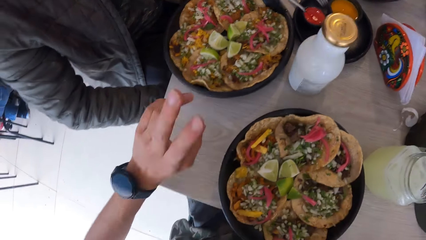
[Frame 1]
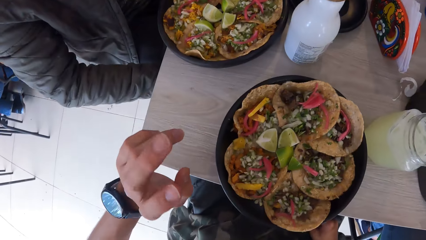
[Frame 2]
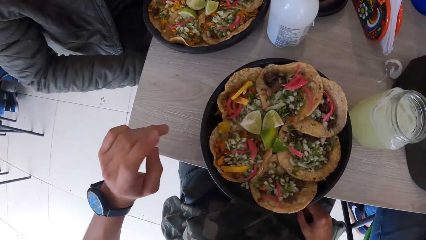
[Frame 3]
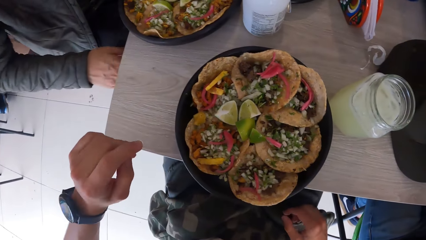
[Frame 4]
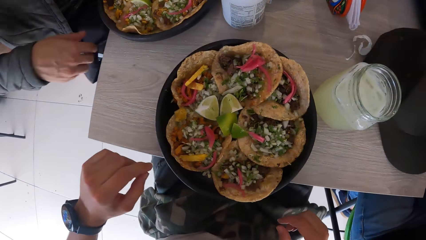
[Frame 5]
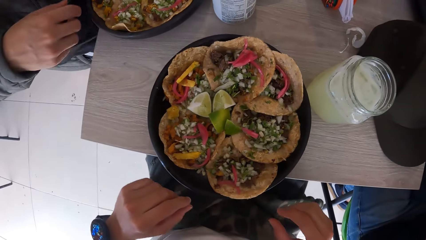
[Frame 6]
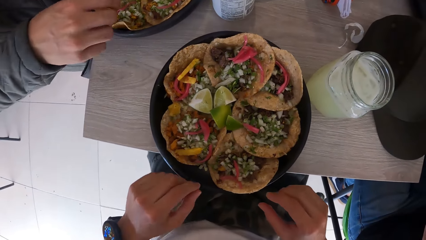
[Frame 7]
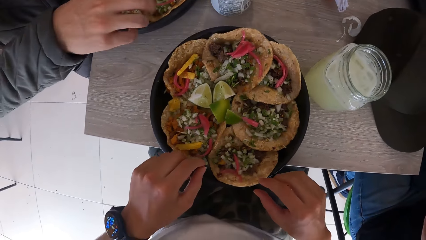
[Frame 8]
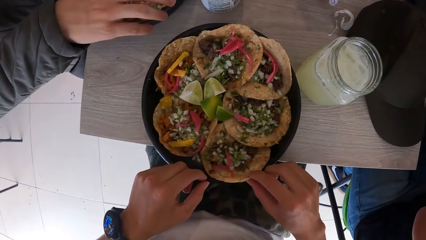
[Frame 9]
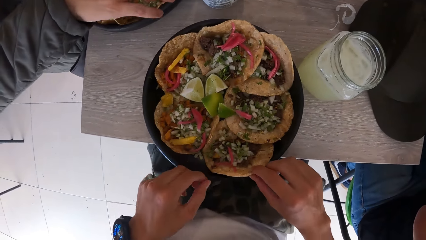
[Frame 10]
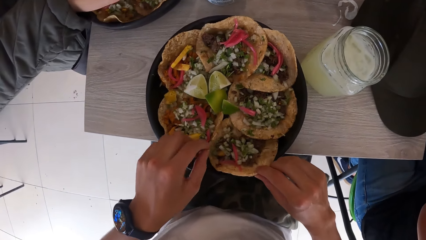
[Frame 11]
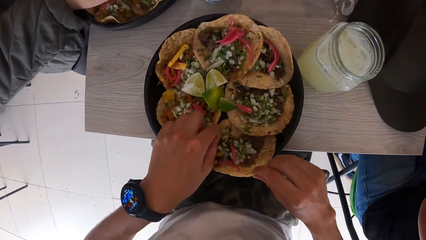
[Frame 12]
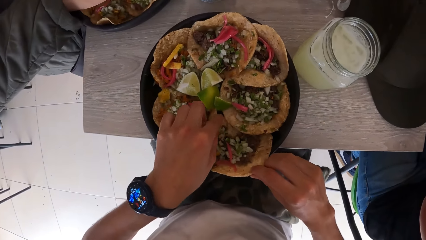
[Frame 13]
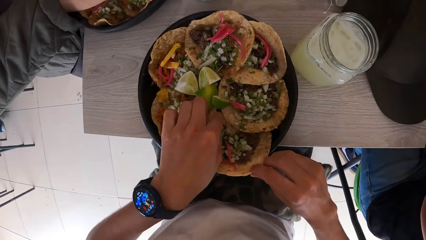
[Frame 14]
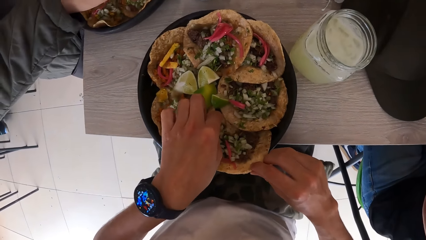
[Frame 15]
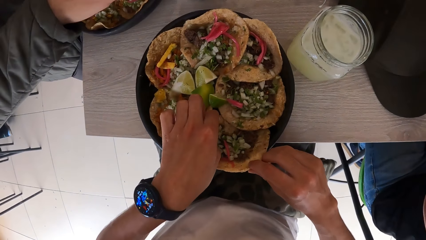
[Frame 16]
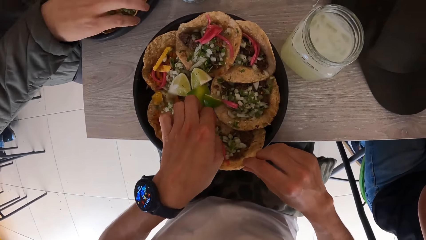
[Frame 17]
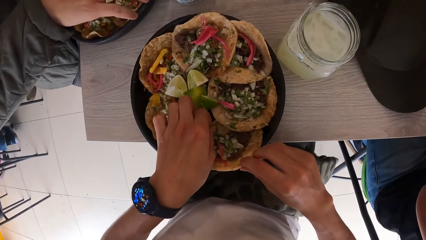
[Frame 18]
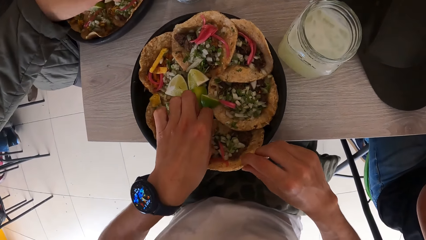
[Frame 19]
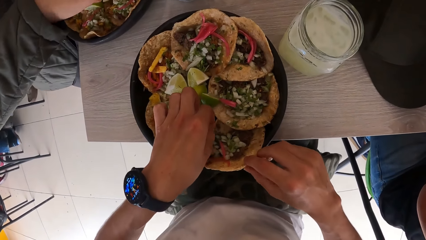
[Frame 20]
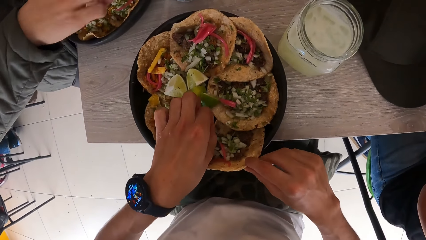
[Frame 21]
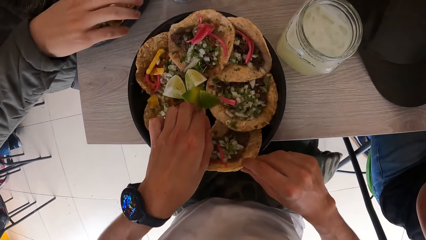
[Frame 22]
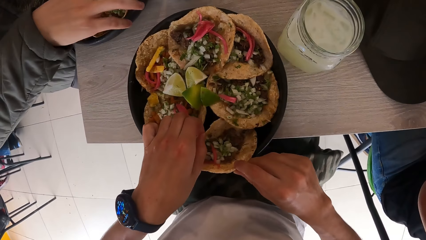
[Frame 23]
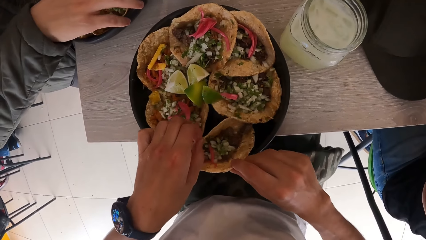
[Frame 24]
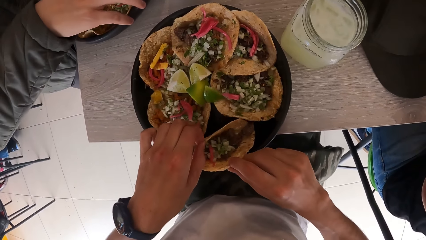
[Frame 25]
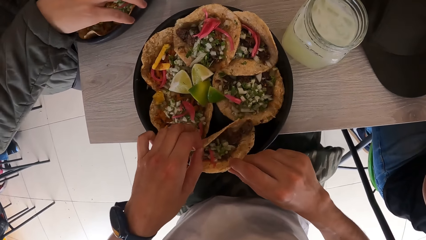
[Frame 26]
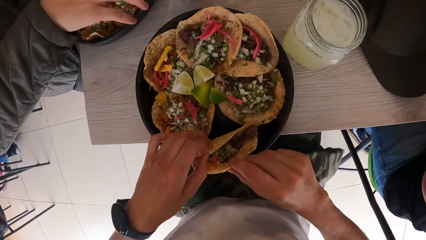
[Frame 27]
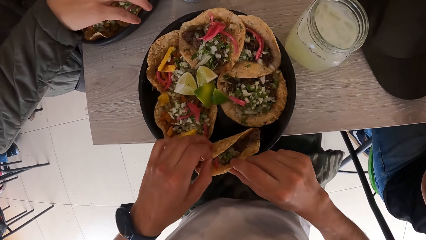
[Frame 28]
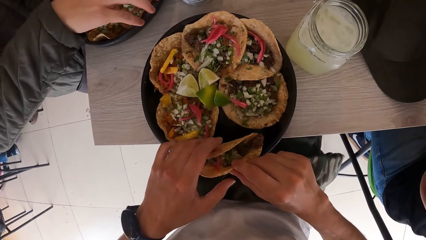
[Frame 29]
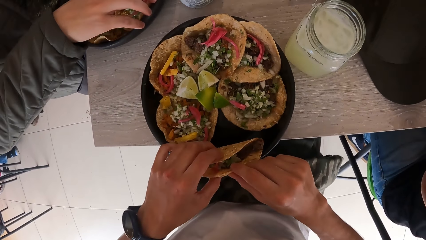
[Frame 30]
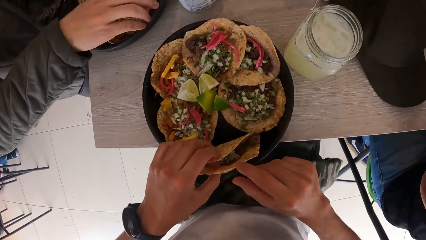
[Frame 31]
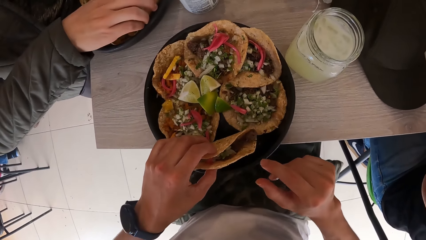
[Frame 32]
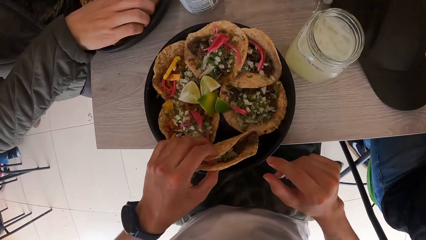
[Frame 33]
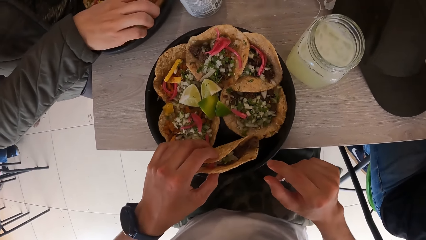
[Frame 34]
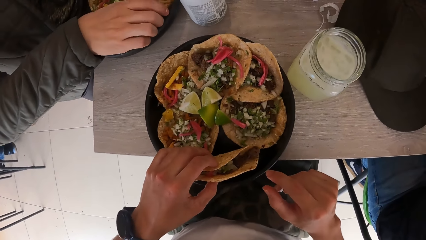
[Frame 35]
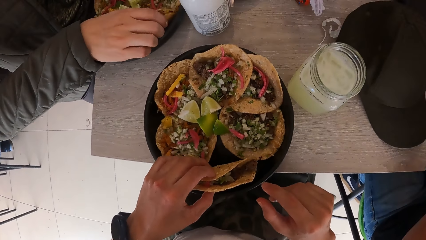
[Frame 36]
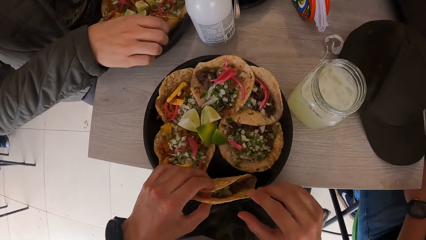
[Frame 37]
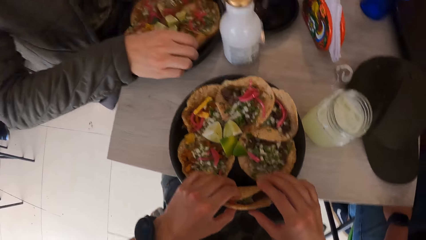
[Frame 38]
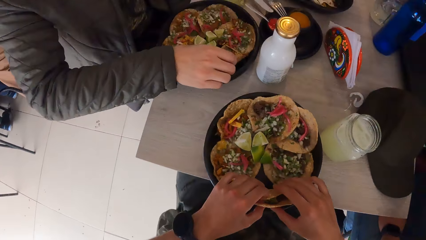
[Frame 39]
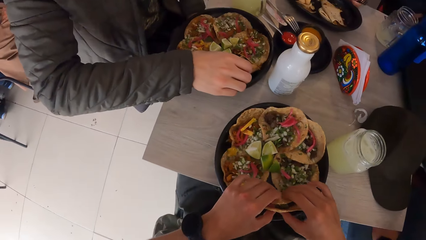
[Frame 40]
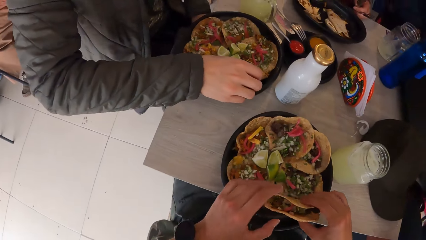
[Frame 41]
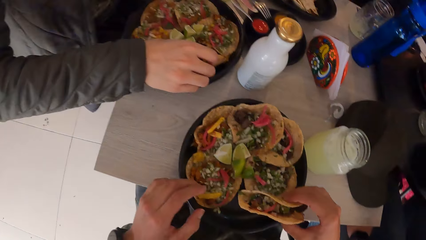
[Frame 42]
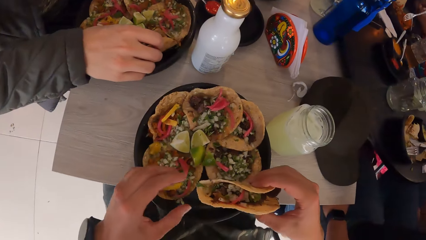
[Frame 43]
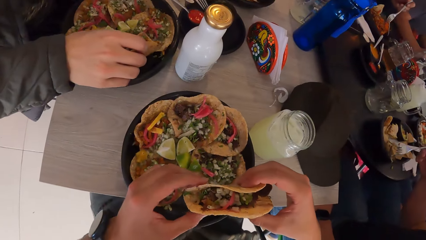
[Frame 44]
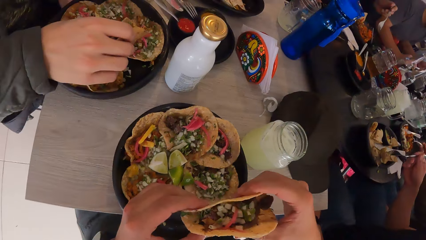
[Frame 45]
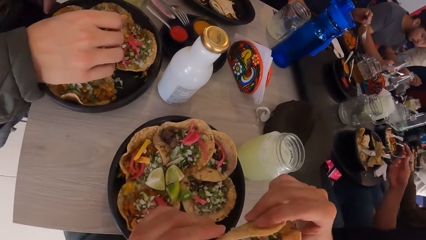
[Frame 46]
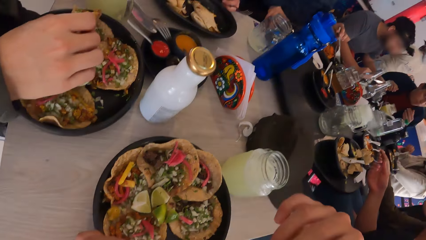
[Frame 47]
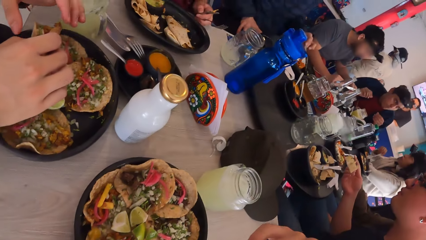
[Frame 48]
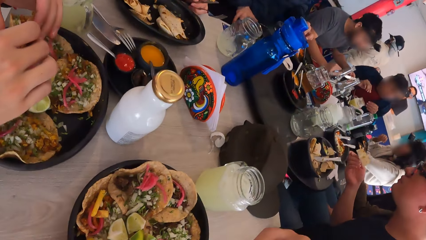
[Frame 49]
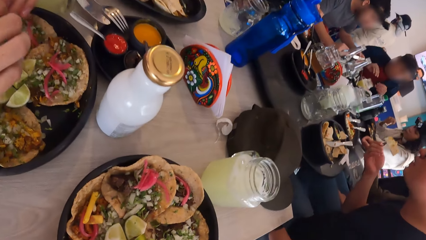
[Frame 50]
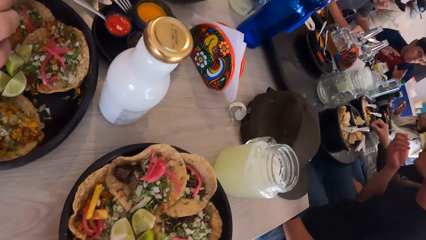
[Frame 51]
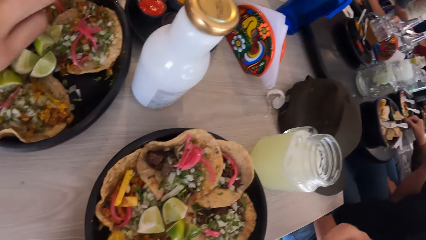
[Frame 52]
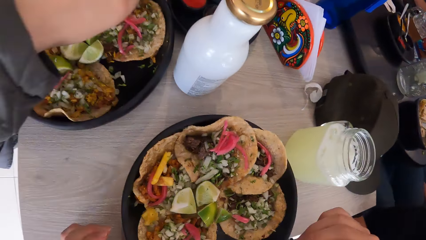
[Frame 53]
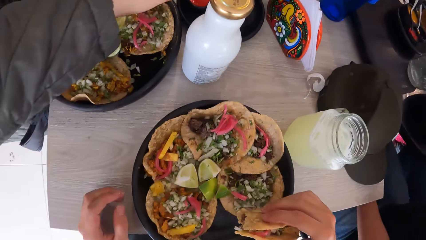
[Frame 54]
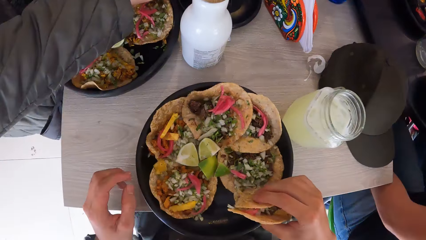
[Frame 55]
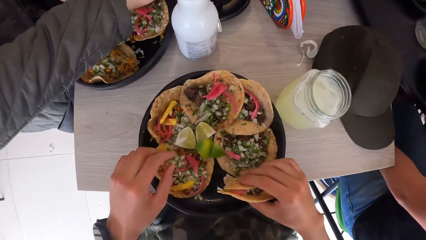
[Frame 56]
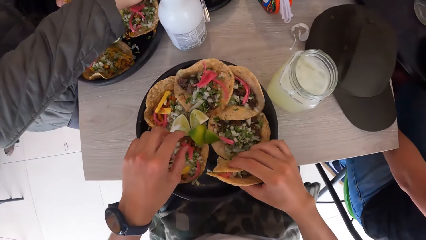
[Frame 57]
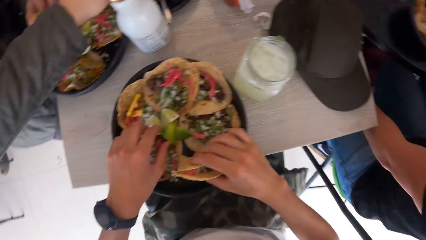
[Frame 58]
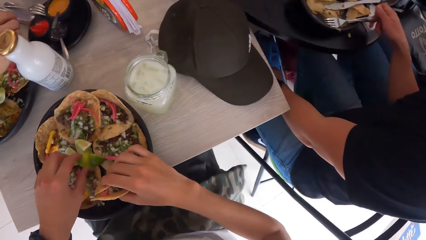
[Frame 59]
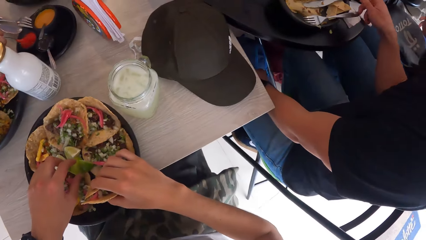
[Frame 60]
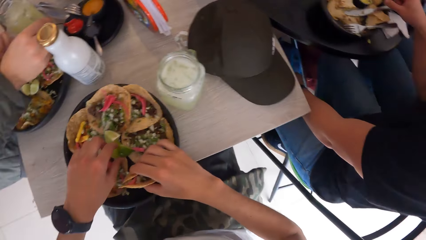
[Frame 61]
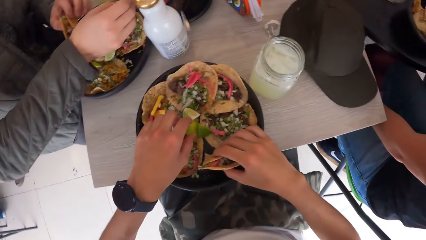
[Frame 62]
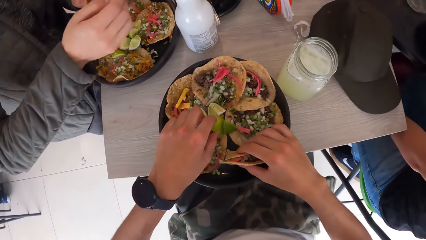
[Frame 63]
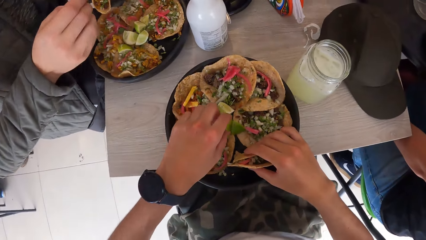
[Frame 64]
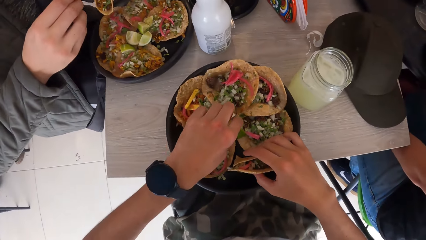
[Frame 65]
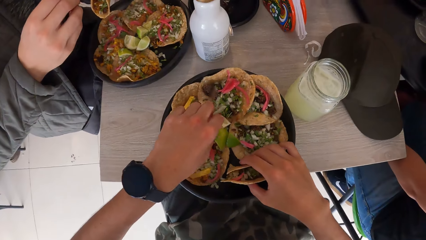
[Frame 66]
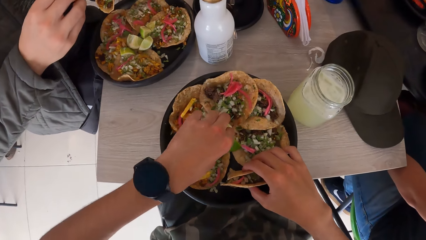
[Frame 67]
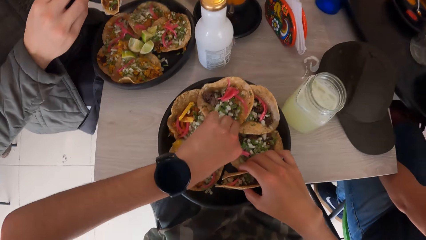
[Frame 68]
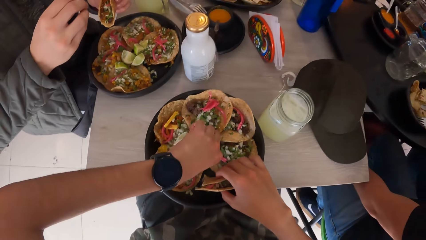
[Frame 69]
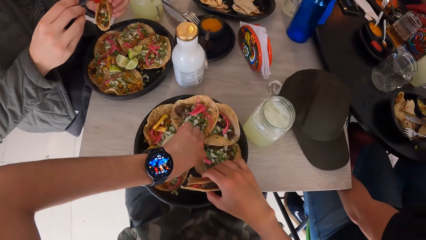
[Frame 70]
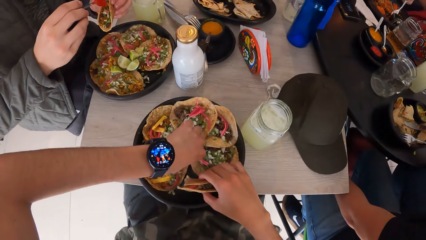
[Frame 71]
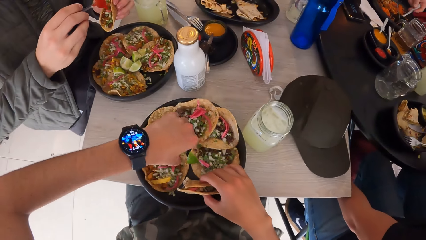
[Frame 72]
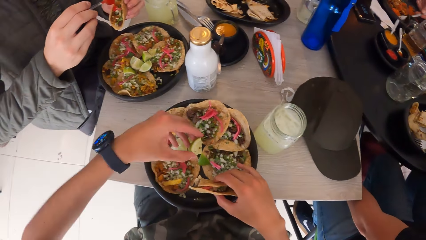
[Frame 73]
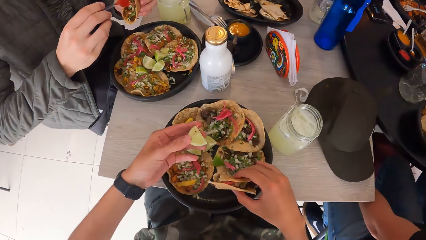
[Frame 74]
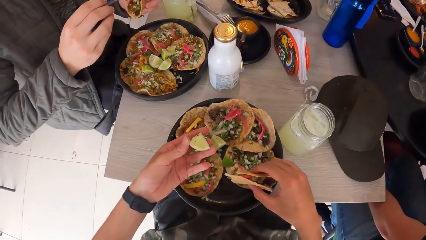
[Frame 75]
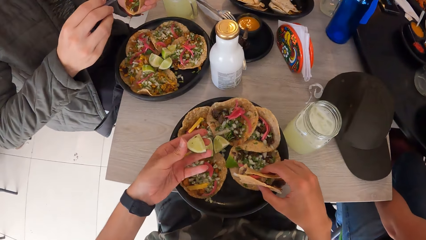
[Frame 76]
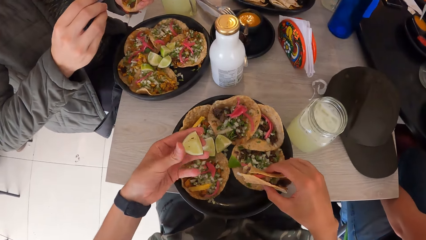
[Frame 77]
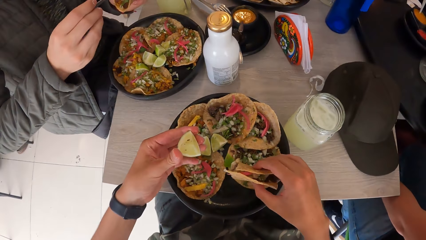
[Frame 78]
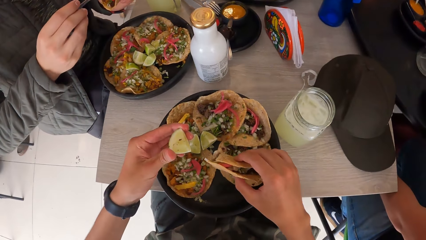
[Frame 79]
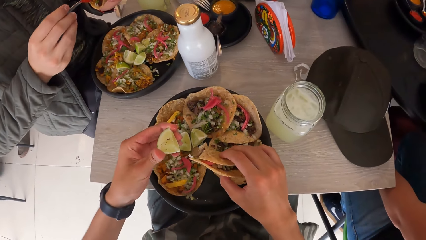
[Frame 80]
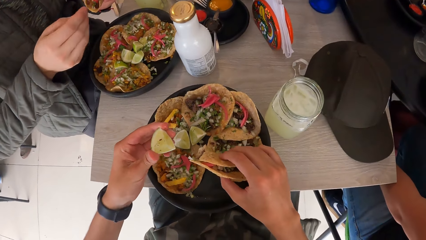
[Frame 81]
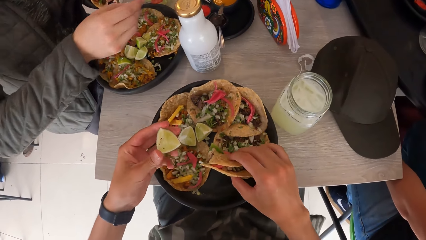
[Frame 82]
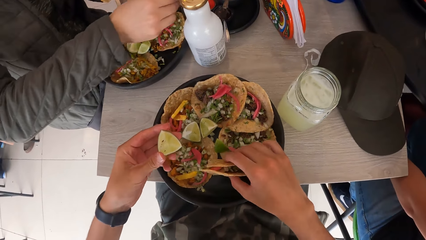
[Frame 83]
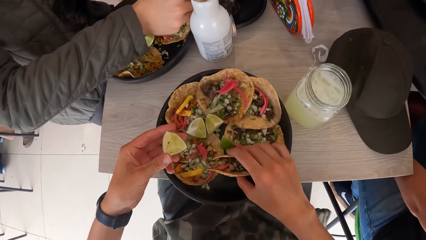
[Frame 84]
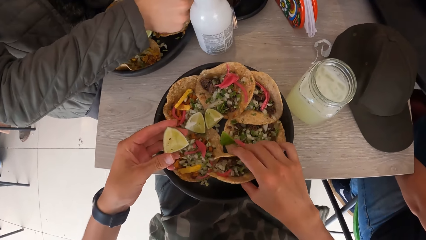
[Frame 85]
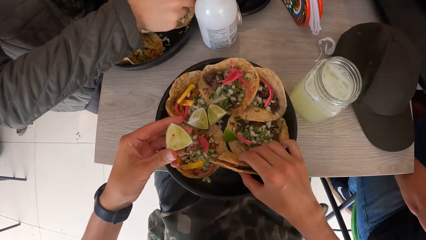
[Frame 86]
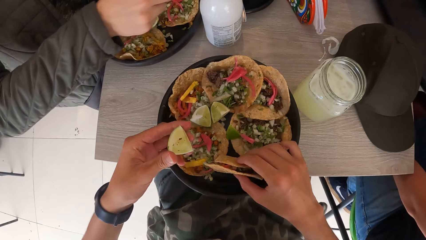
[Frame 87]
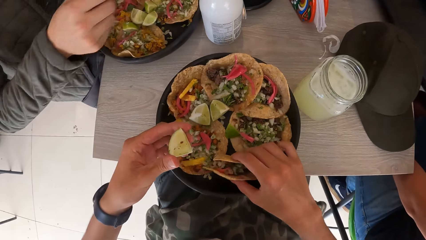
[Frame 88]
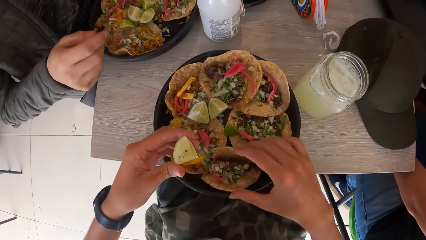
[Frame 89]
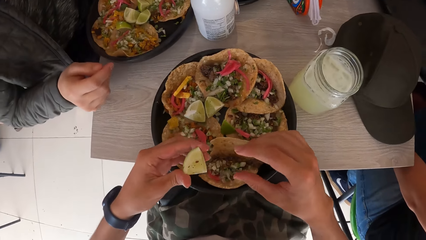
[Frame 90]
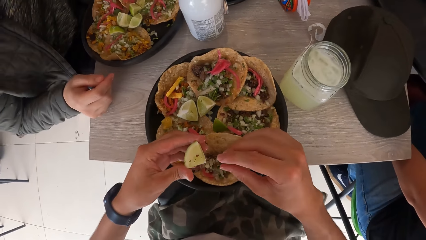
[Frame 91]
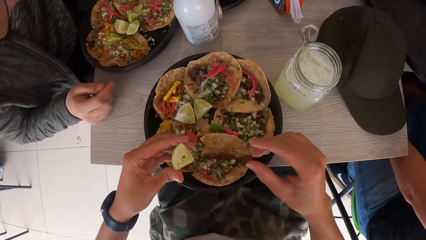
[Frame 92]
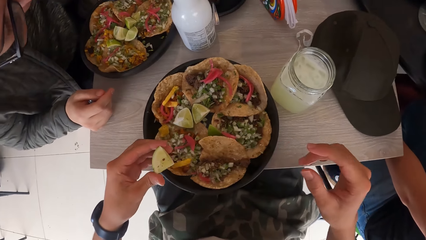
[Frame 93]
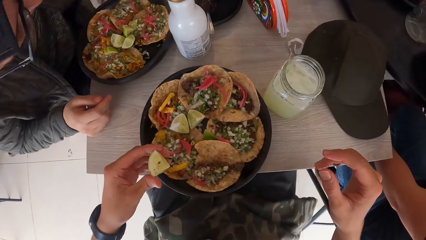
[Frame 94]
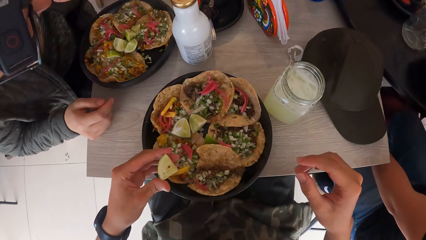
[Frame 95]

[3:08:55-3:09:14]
A man picks up a taco from the plate of tacos with his right hand. The camera wearer picks up a taco from the plate of tacos with both hands. She eats food. She eats the taco with both hands. She picks up a piece of lemon from the plate with her left hand. She holds the piece of lemon, and puts food on the table.
